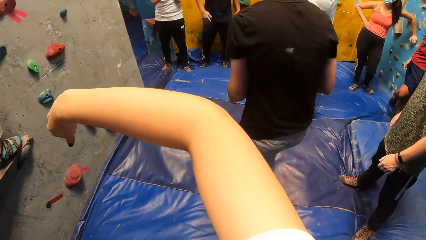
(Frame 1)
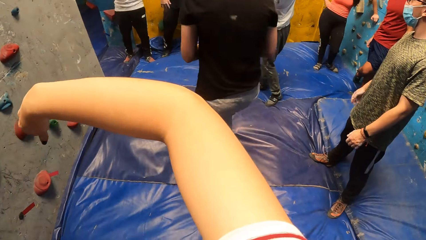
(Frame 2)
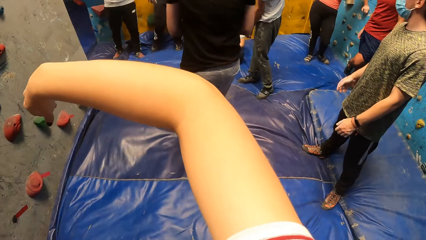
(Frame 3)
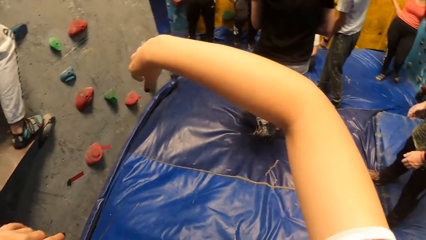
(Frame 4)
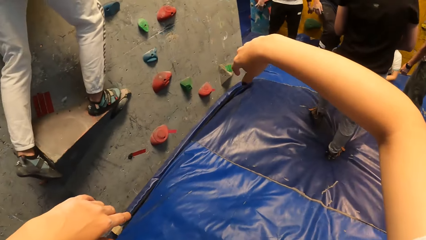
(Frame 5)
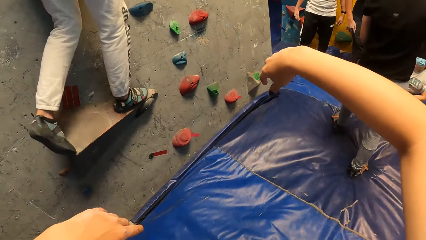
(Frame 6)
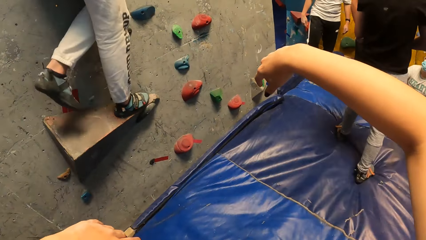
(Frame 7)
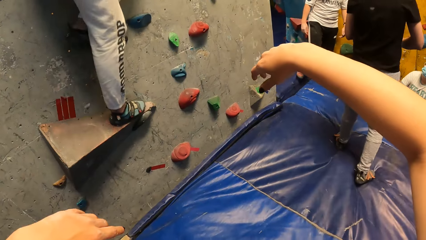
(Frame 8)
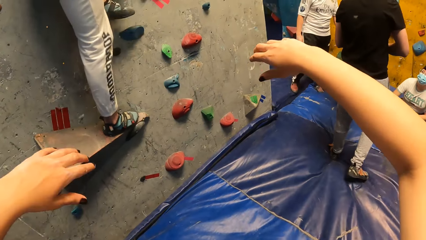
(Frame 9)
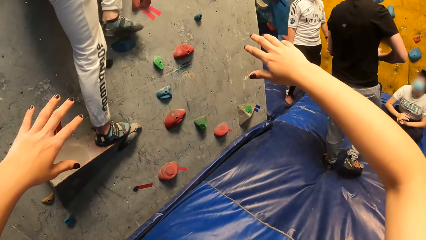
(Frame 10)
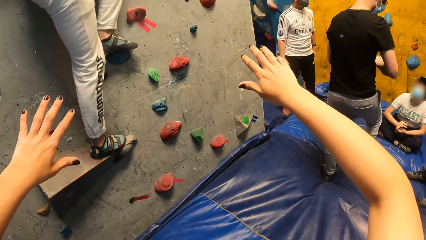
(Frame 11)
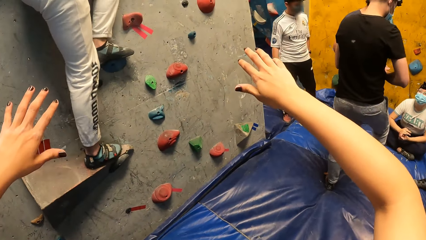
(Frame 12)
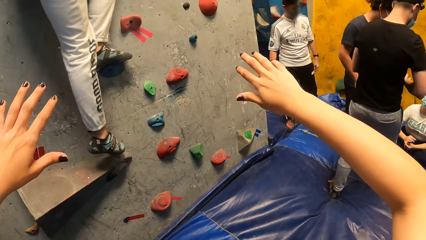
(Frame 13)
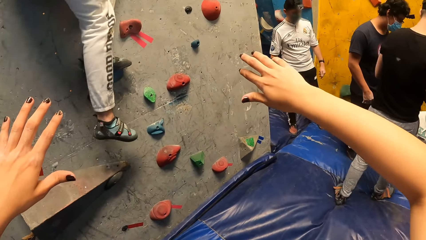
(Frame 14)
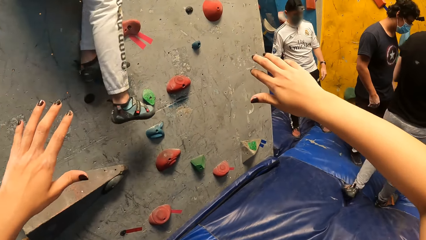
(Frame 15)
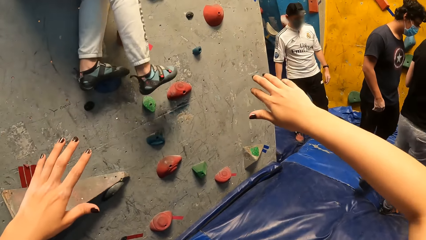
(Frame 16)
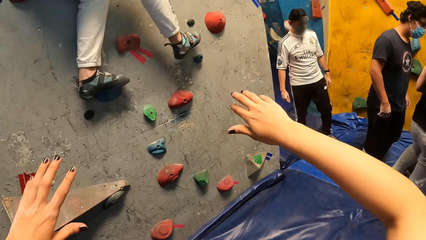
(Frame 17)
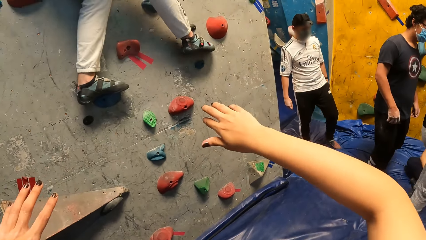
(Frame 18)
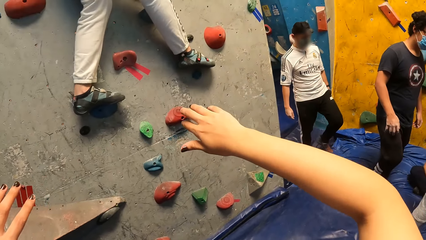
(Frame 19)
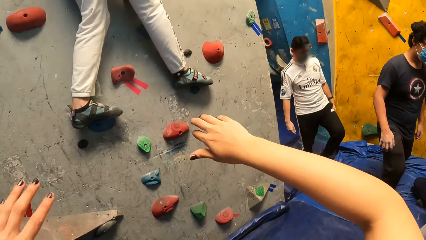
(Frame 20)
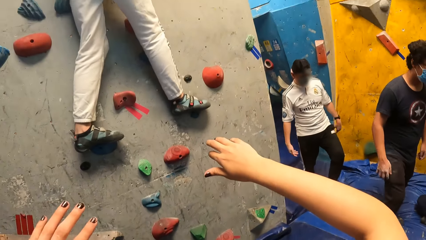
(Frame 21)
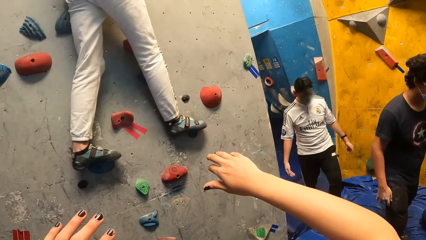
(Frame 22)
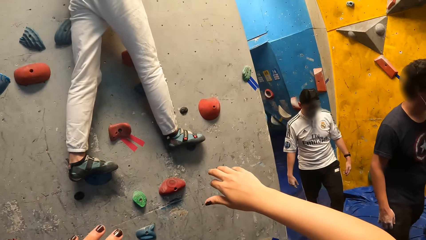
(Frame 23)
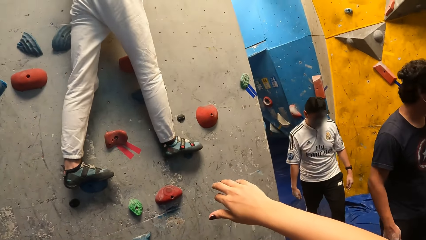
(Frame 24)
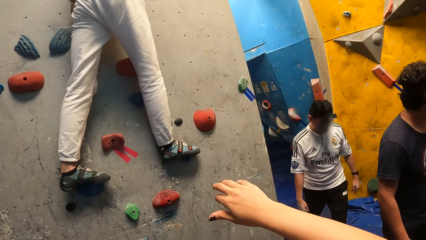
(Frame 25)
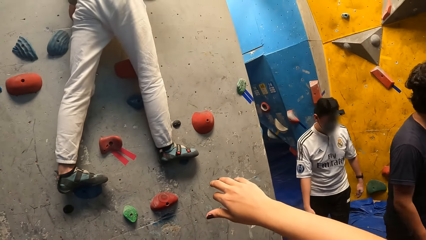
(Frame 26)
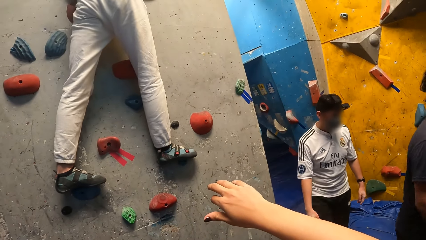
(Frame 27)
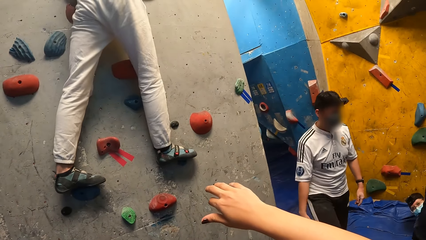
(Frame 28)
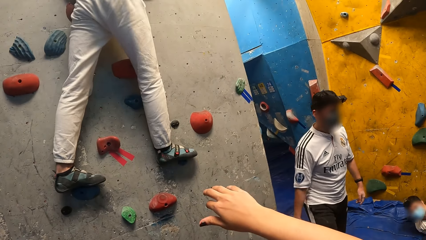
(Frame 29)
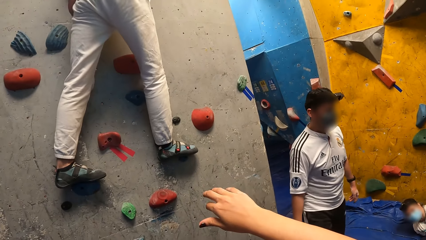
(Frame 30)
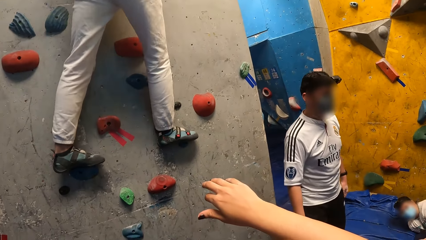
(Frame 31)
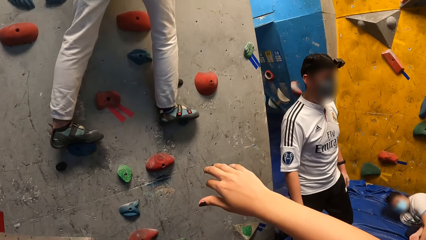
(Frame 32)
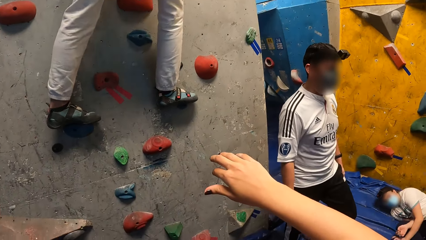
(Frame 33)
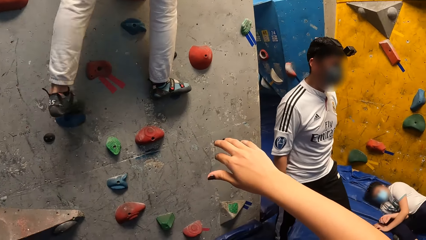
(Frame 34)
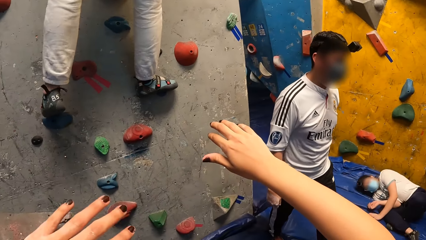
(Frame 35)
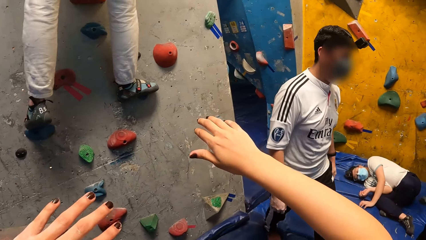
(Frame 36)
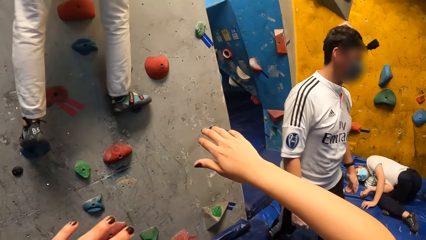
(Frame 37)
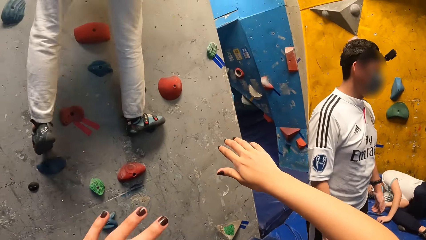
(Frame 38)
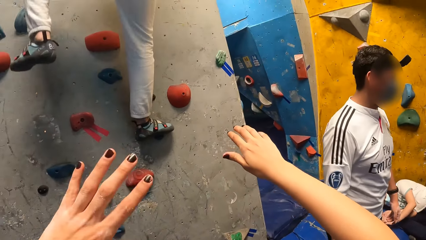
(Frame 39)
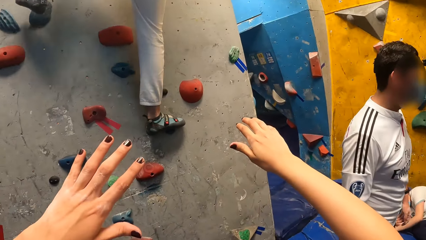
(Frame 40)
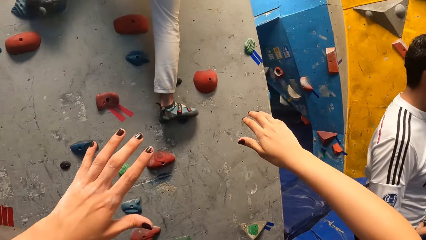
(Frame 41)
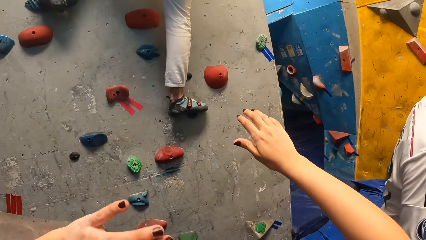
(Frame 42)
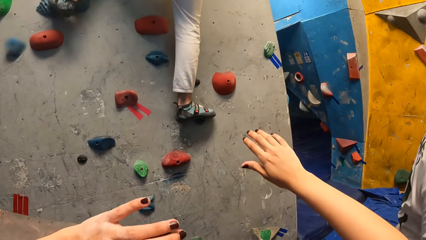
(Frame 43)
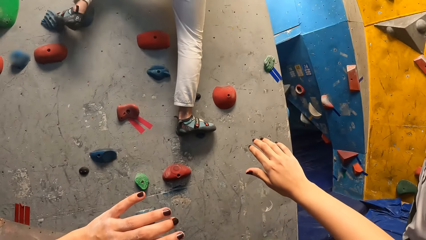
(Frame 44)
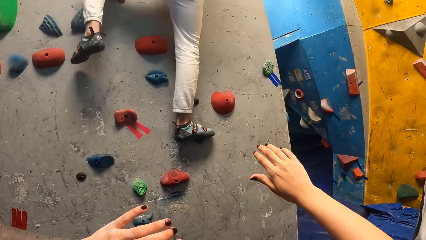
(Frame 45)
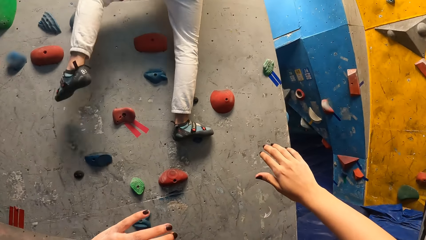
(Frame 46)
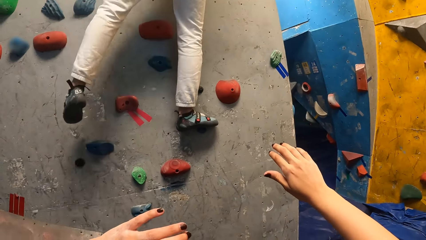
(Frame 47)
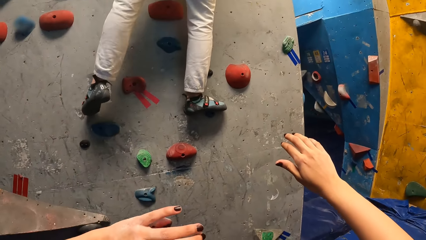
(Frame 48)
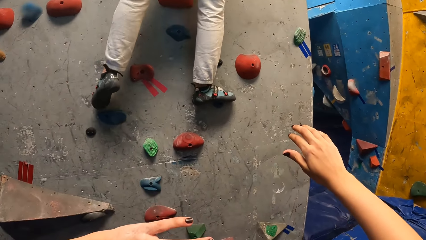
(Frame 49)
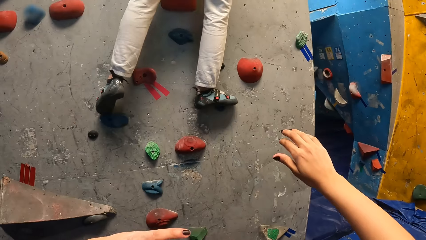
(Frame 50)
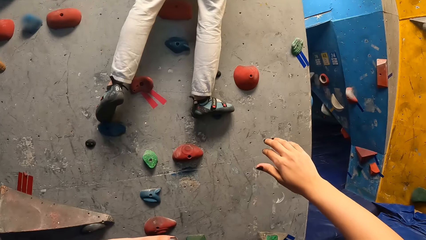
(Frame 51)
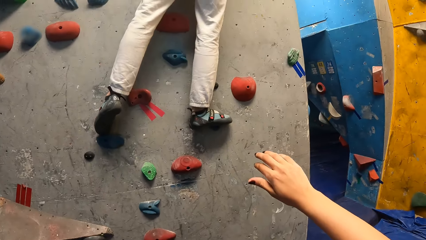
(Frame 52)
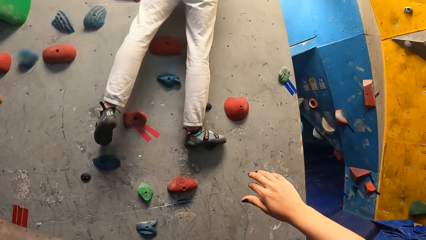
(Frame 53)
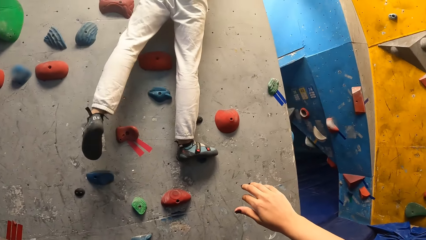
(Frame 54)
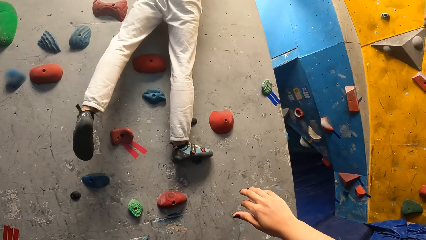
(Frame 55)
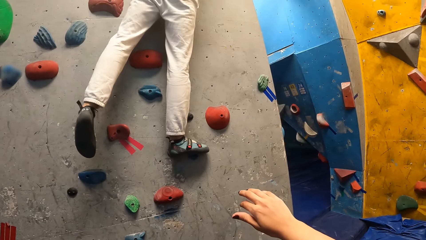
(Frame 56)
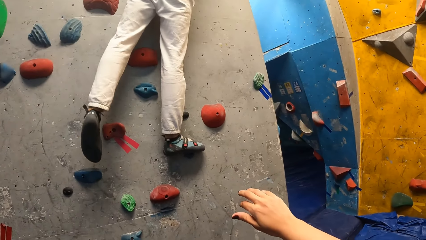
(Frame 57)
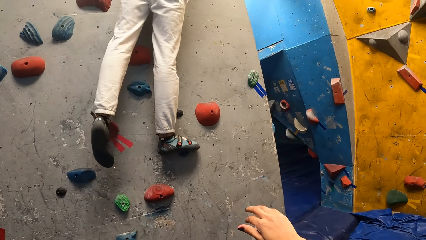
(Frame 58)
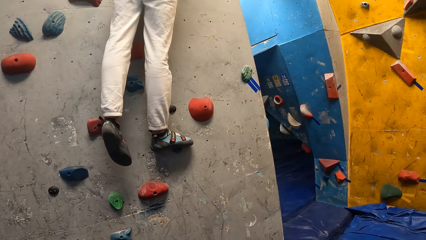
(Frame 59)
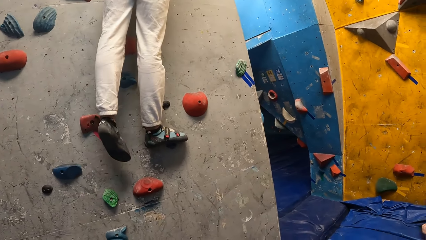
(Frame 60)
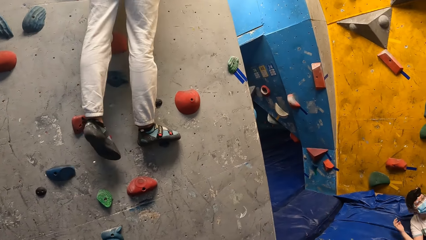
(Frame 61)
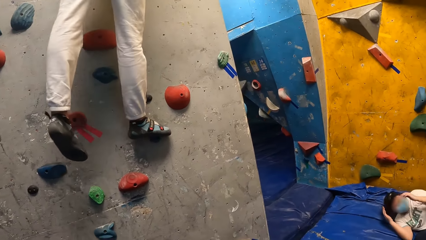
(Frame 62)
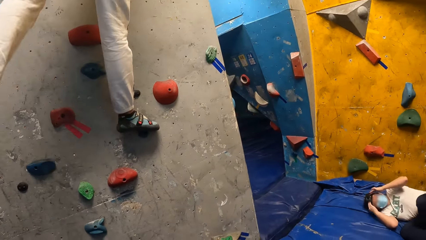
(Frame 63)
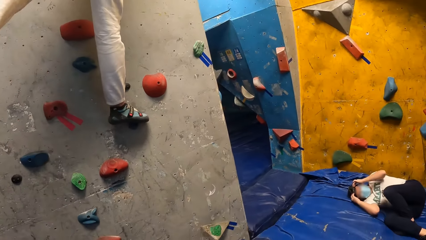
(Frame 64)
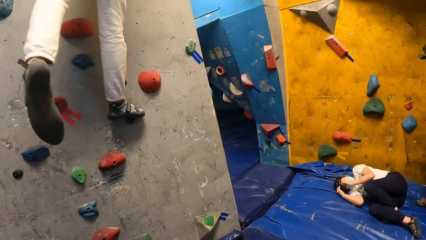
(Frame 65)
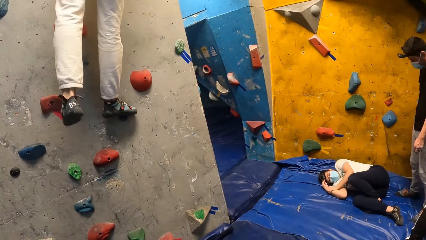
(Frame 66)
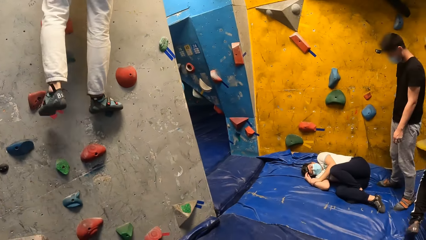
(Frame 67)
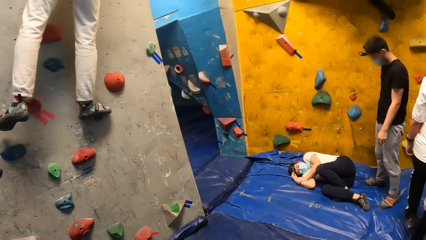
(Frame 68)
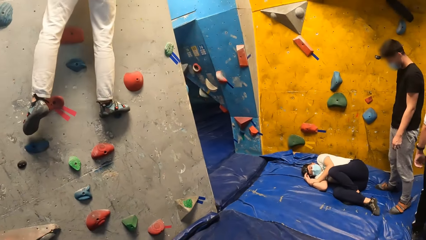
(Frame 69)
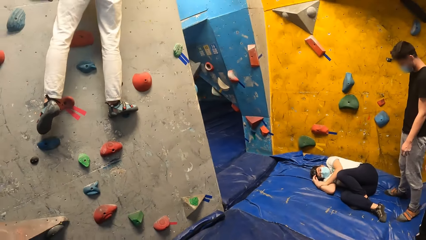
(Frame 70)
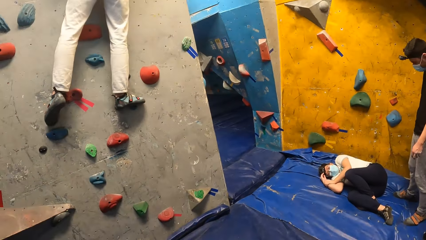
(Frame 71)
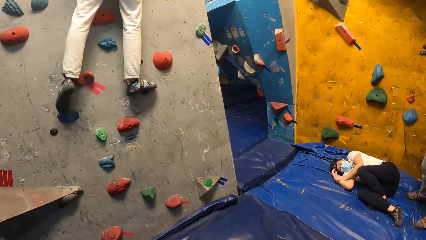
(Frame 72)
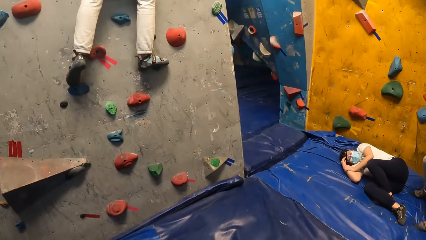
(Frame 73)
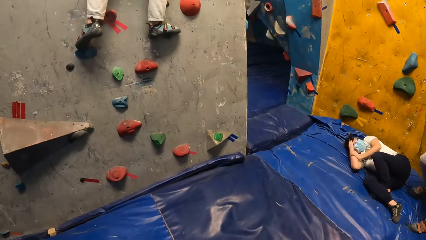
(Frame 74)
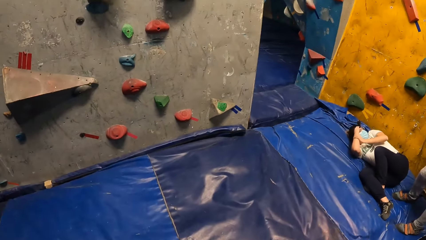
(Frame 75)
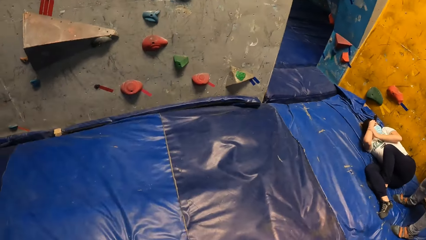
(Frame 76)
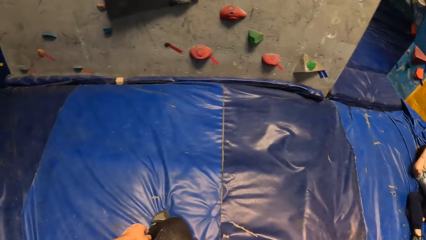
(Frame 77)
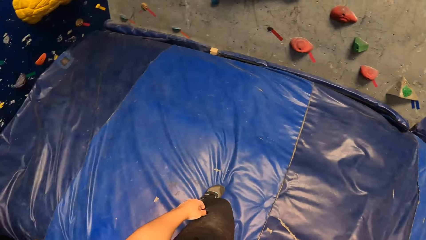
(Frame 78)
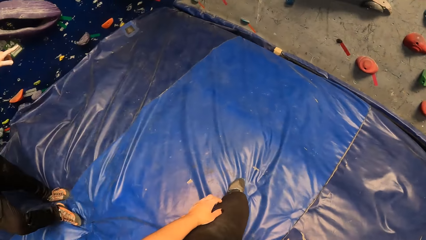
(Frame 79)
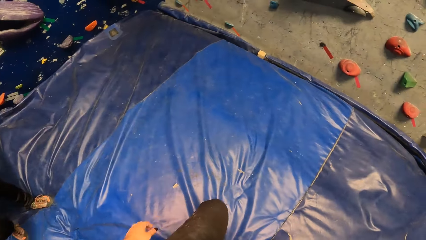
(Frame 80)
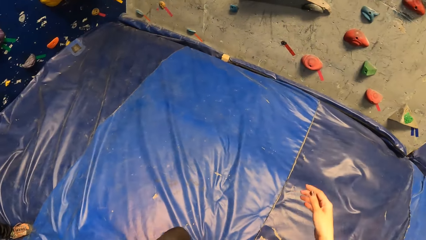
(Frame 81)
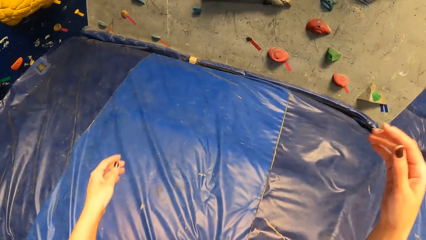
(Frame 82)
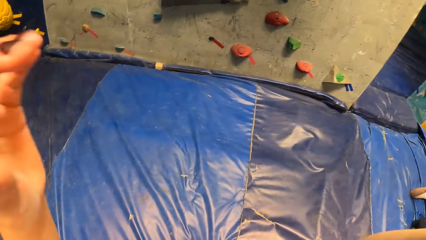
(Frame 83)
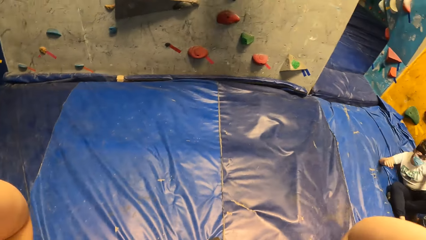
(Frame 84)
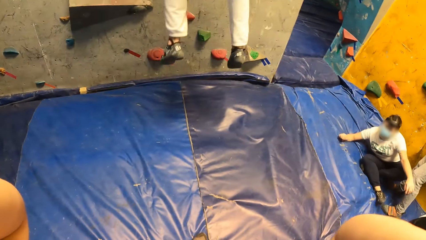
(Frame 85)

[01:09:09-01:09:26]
A man climbs on the indoor rock climbing. The camera wearer stretches her hands. The woman lies on the tarpaulin.
